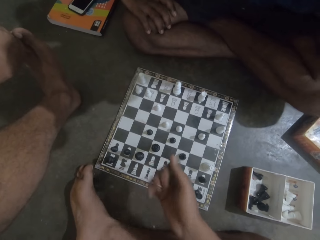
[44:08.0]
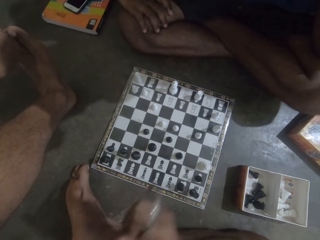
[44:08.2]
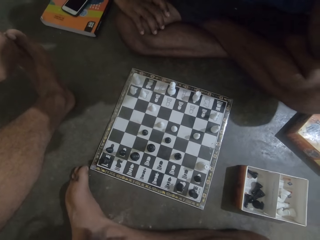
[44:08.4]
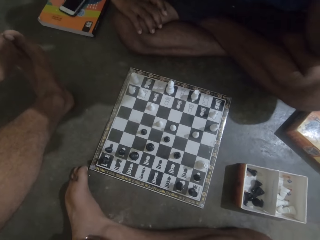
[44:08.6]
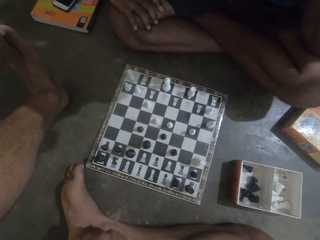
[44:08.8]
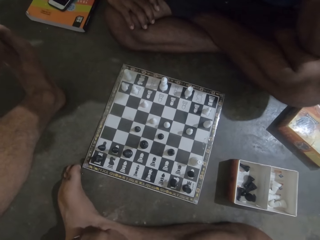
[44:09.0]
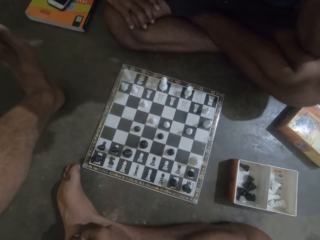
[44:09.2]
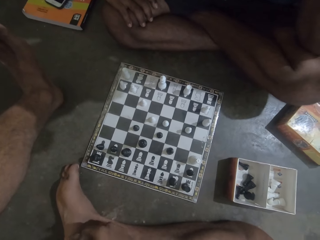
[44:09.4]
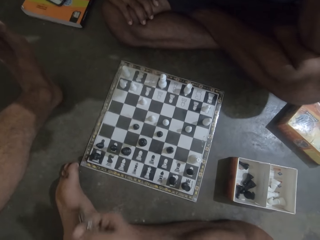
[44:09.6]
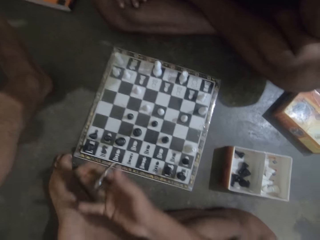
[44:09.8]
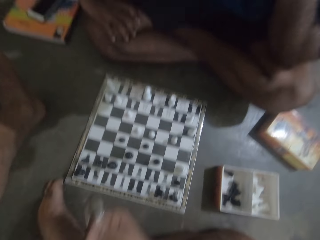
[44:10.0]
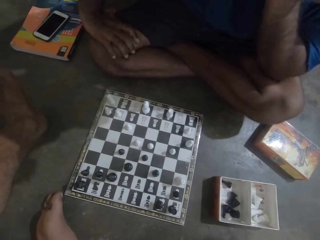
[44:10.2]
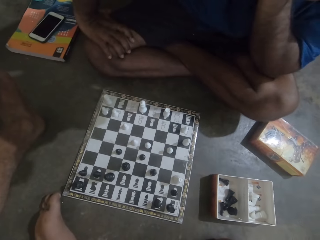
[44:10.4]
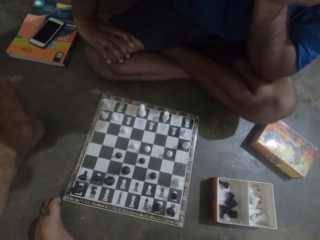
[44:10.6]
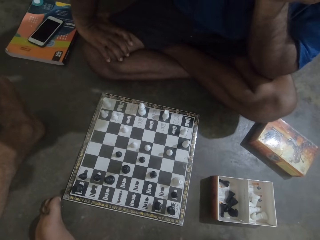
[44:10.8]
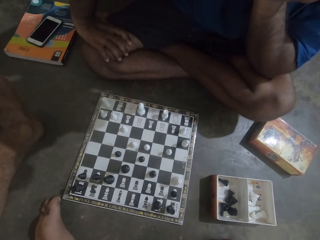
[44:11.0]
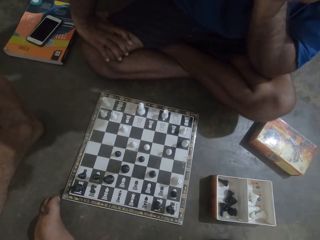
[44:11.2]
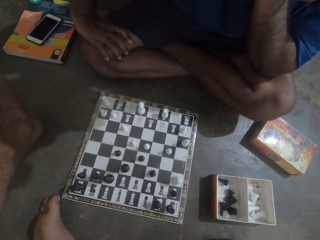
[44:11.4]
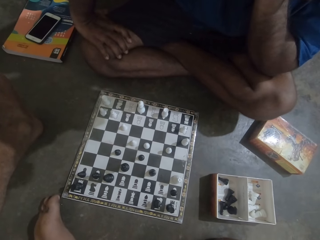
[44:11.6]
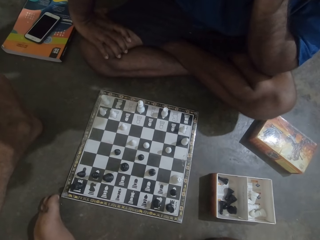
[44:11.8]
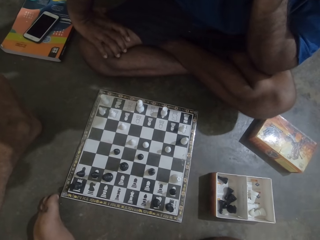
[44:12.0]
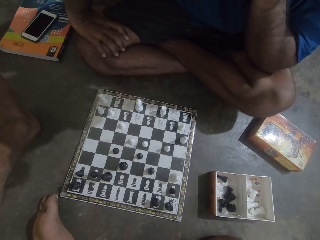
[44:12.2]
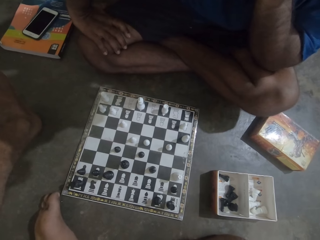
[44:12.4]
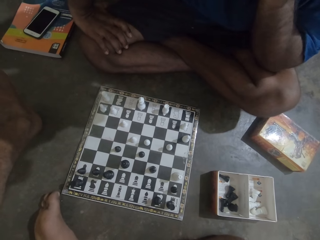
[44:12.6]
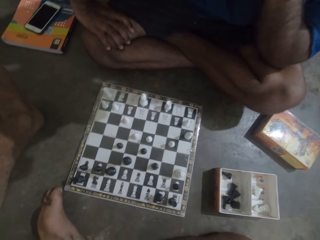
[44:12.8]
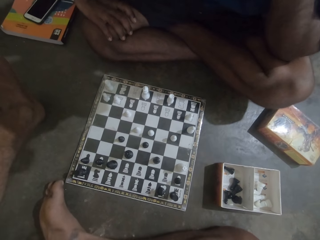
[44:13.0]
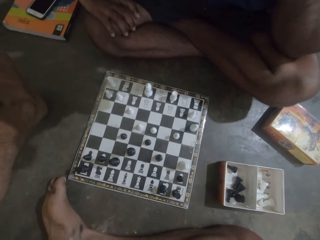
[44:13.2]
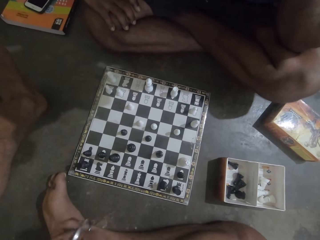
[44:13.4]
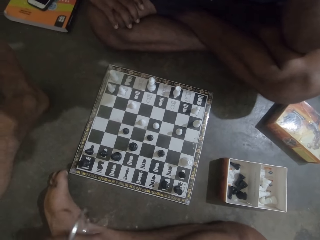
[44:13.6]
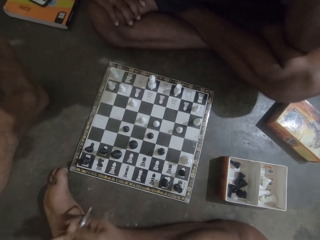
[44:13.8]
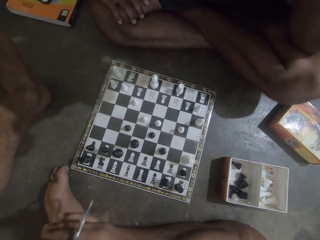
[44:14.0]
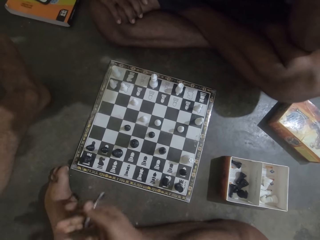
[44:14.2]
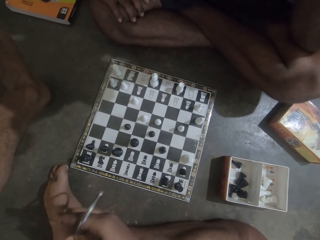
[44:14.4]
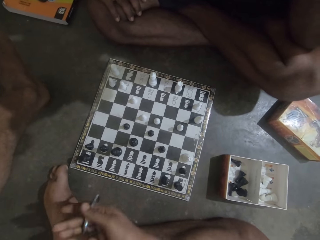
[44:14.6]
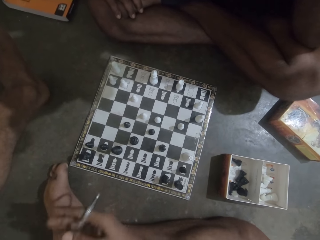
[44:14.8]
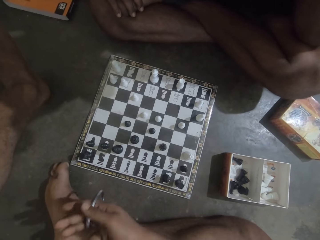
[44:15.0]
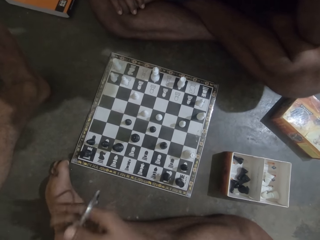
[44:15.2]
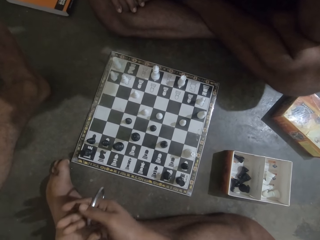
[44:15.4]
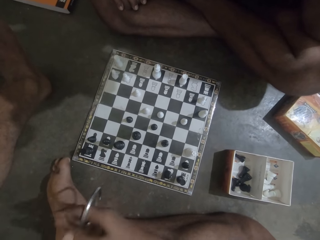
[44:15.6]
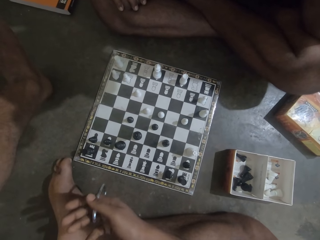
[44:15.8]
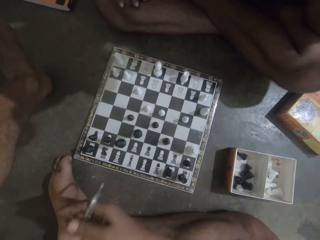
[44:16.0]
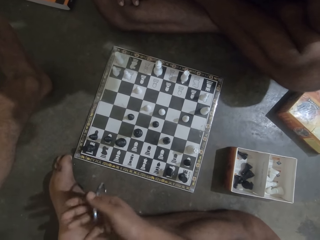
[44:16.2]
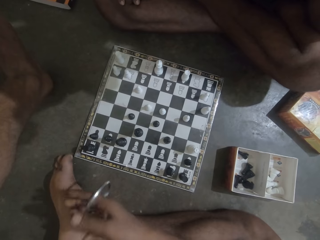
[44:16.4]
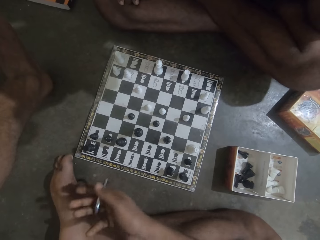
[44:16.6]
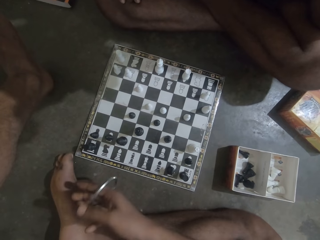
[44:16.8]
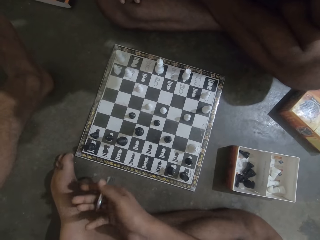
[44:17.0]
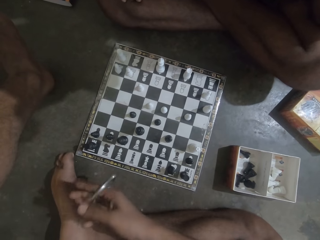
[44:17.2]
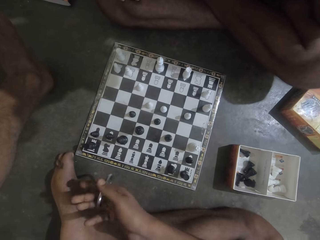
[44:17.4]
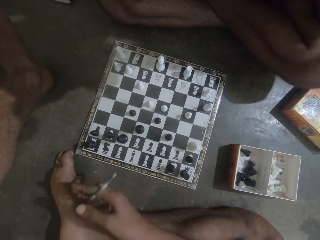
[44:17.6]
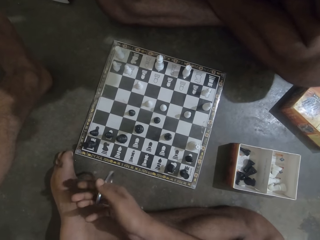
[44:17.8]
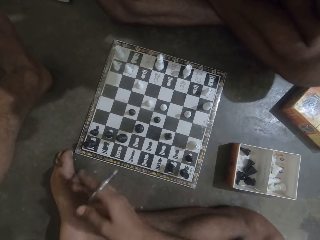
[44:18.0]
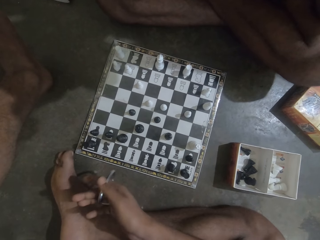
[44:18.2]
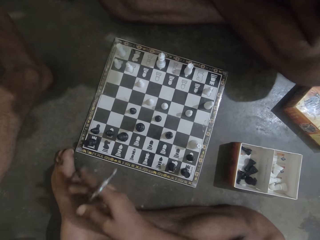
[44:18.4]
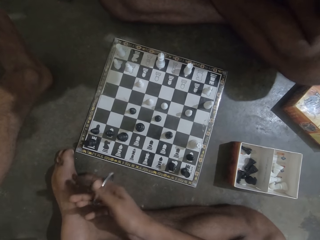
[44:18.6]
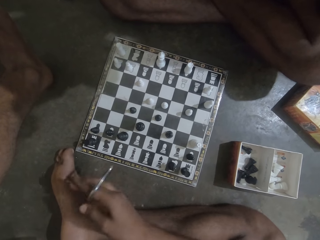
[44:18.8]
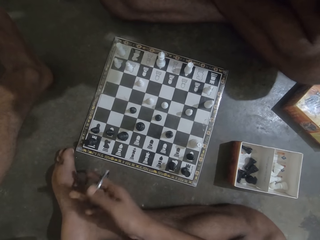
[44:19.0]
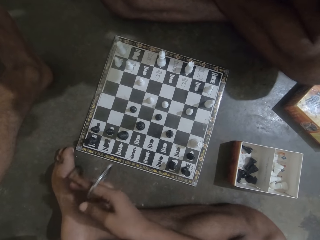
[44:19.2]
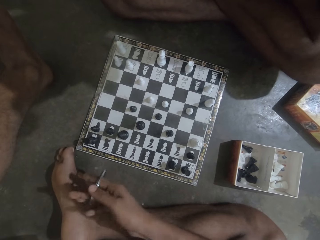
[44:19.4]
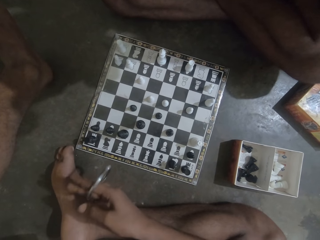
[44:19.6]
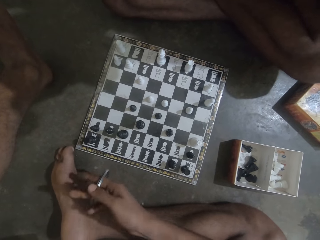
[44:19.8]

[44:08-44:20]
The camera wearer rolls the bracelet. They play with the bangle.

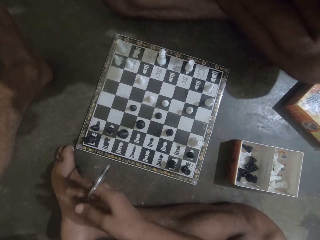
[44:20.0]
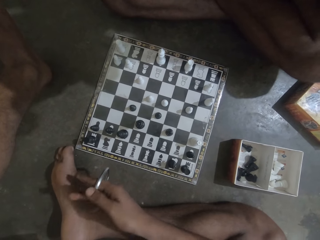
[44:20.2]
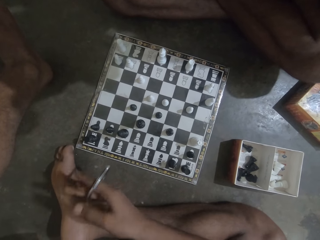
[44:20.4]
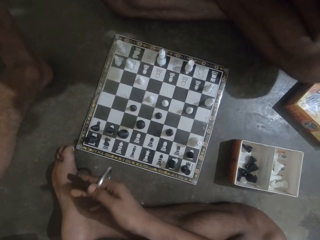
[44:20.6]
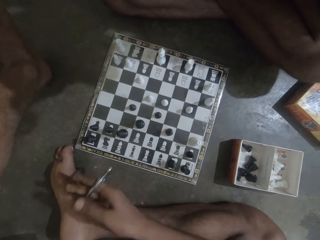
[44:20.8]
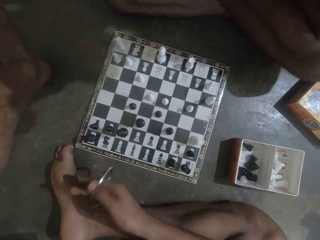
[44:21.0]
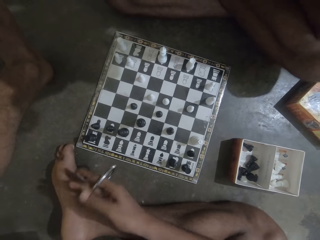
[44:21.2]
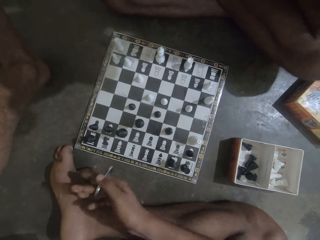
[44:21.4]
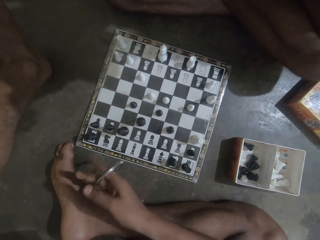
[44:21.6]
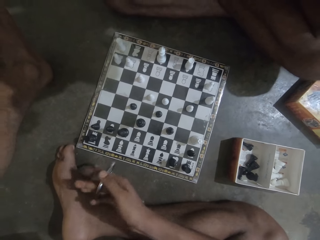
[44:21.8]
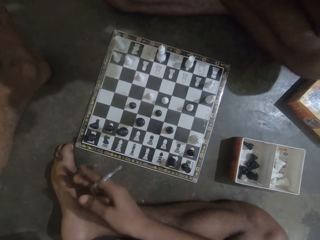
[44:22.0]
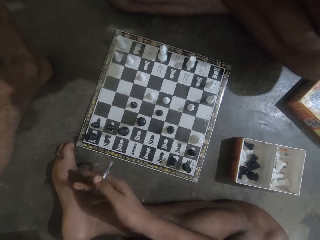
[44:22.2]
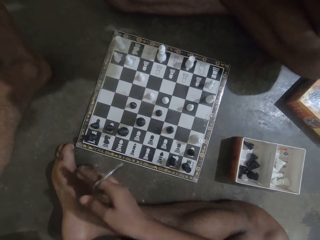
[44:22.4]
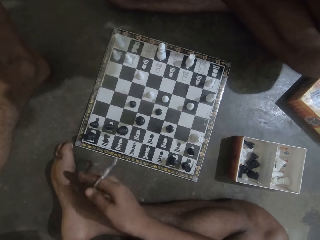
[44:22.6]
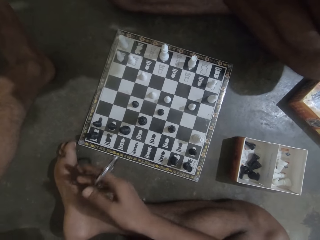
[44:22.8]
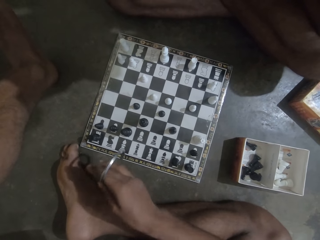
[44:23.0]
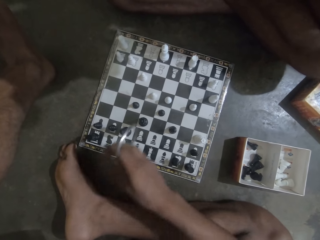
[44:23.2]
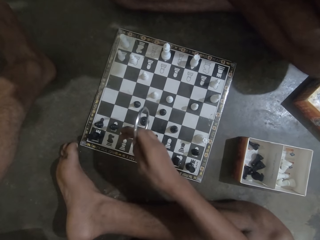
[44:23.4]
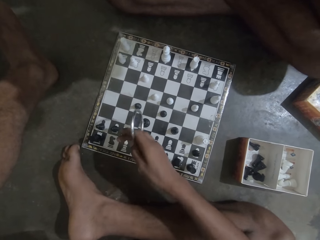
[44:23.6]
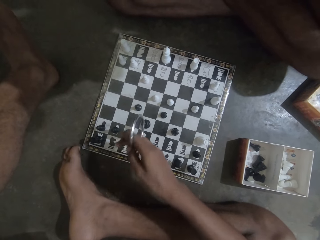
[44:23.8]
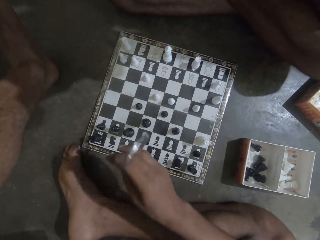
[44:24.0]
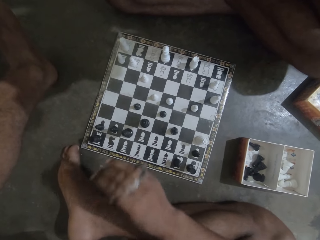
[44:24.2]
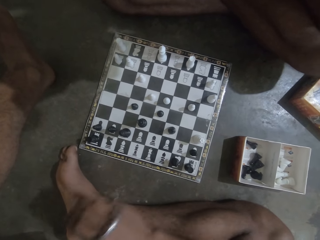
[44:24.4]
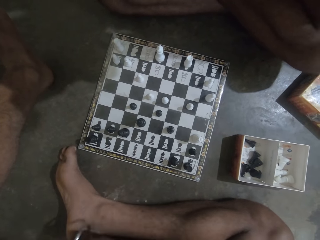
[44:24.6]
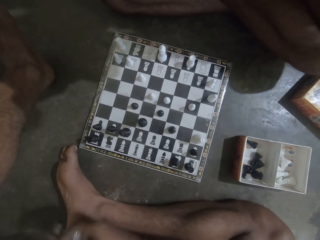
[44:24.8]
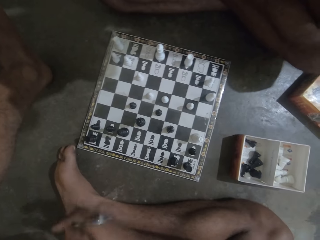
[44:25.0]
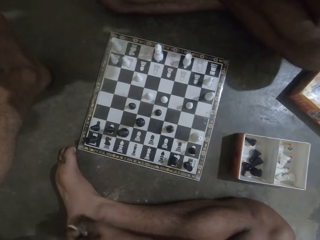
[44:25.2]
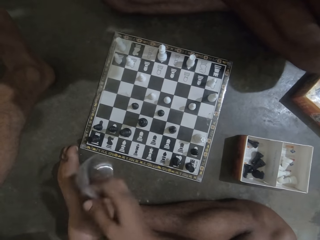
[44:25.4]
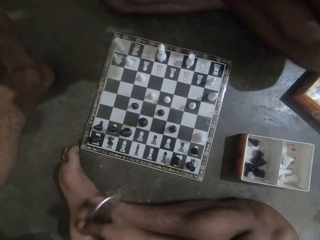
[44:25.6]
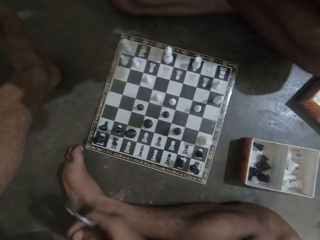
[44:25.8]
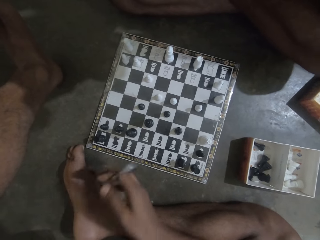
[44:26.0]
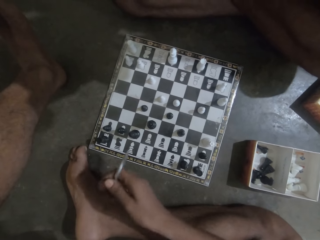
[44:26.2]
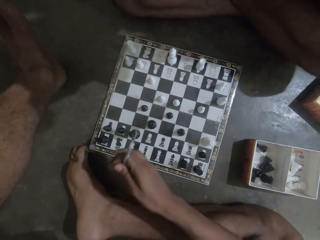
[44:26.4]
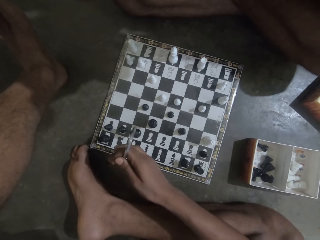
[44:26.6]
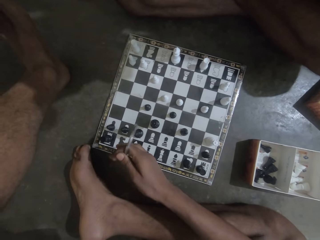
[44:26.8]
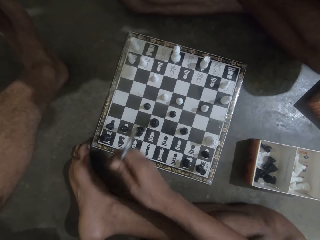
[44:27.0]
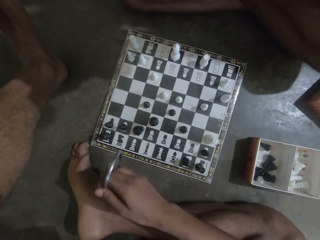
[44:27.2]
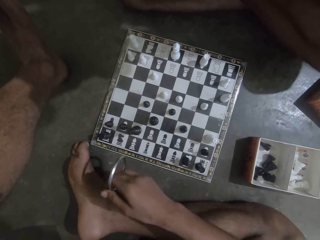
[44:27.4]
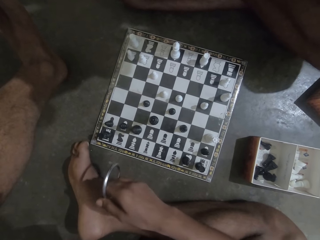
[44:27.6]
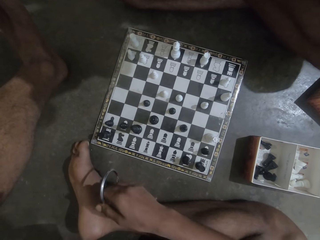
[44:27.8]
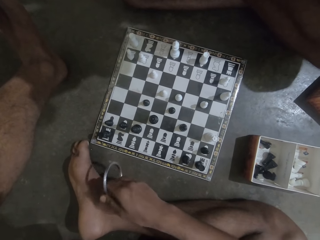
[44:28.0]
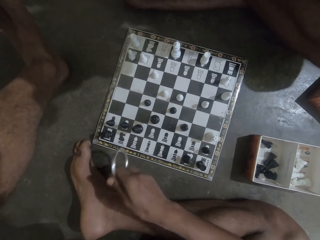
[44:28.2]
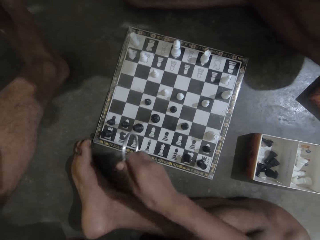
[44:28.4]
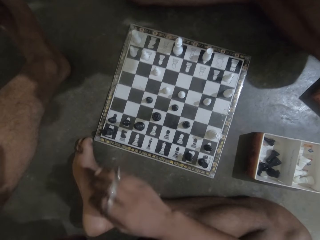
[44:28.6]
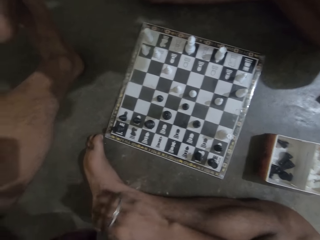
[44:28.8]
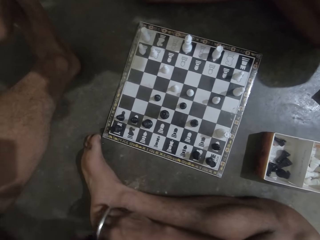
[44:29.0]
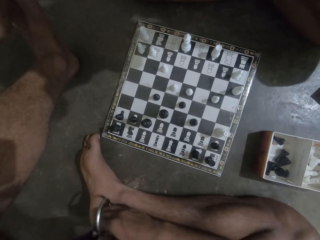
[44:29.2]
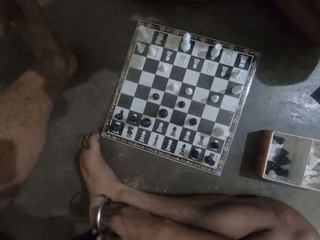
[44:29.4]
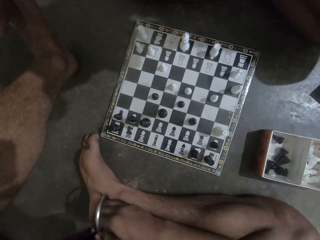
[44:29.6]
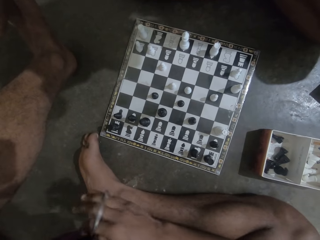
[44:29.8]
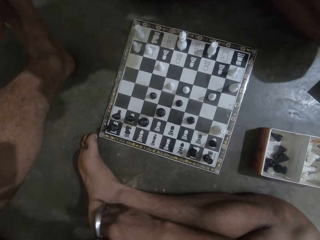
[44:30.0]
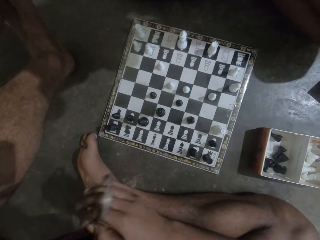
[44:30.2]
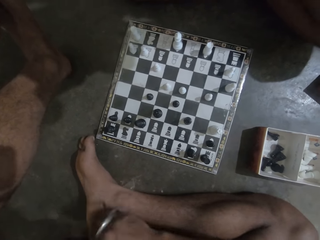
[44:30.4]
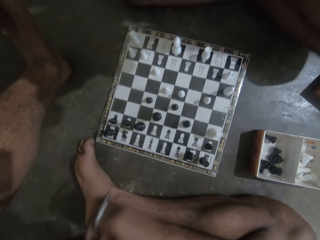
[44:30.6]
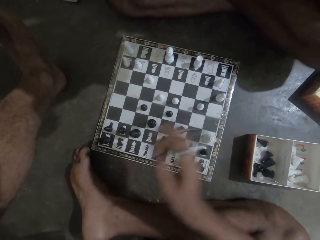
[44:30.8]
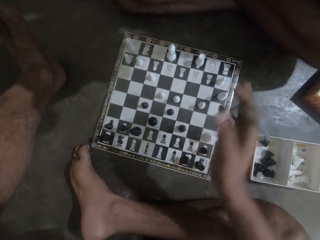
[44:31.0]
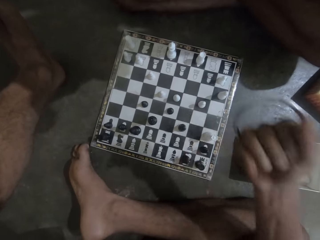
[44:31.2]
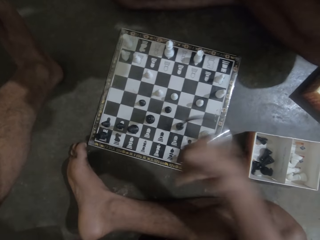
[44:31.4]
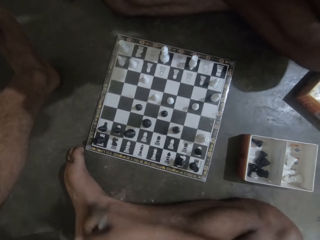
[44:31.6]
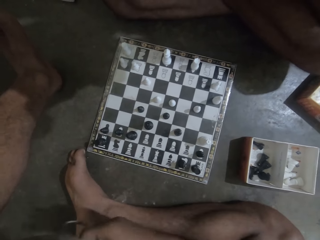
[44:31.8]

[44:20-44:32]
The camera wearer points at the chess board. They touch a black chess piece on the board with the bangle.
